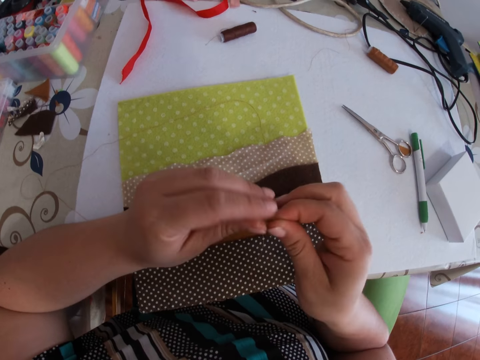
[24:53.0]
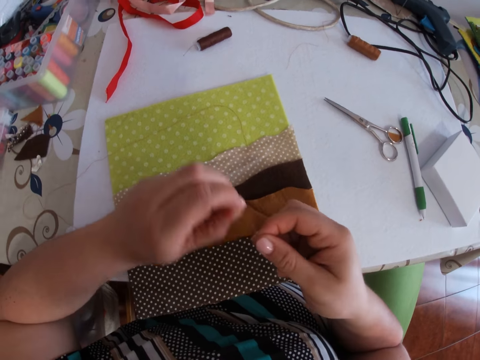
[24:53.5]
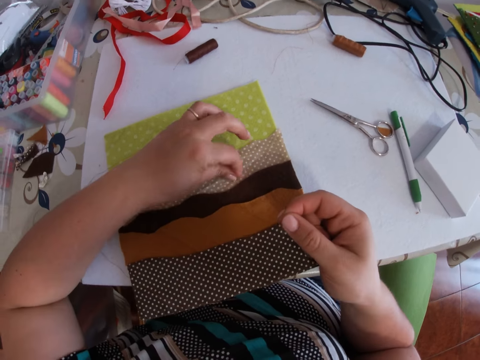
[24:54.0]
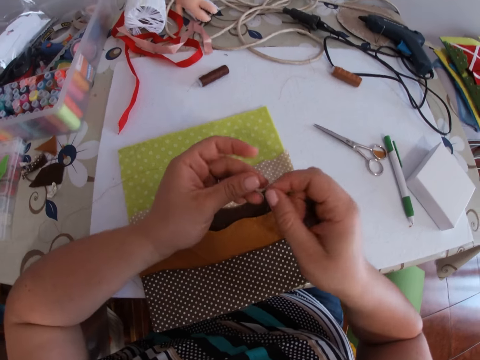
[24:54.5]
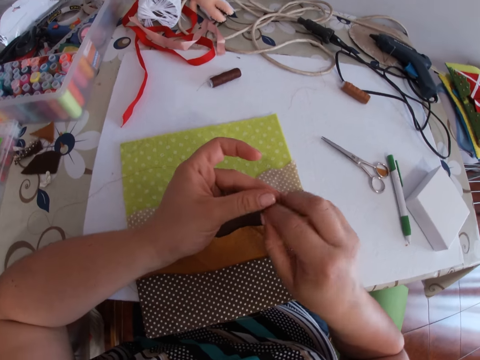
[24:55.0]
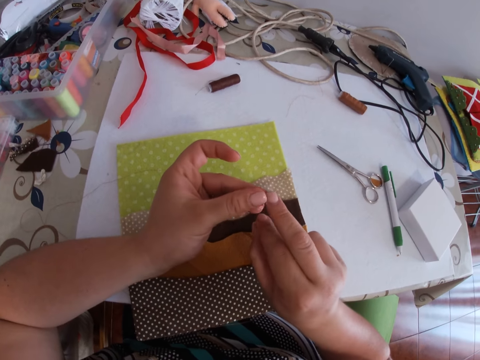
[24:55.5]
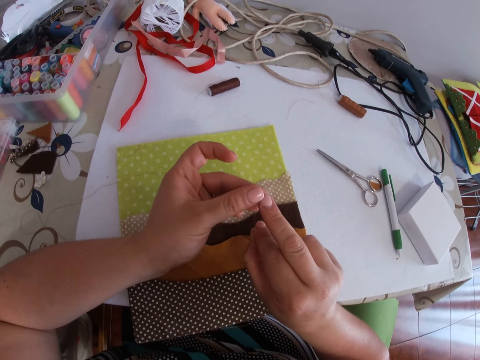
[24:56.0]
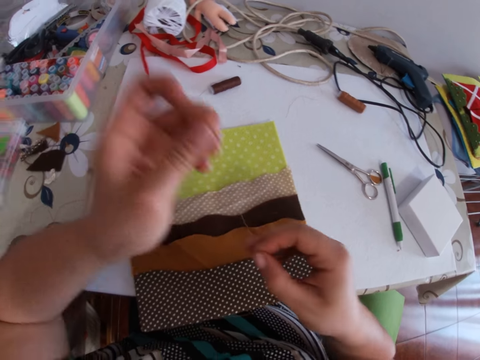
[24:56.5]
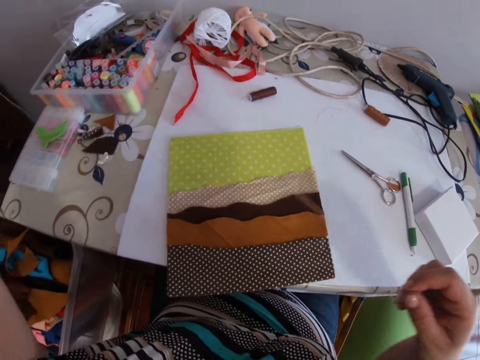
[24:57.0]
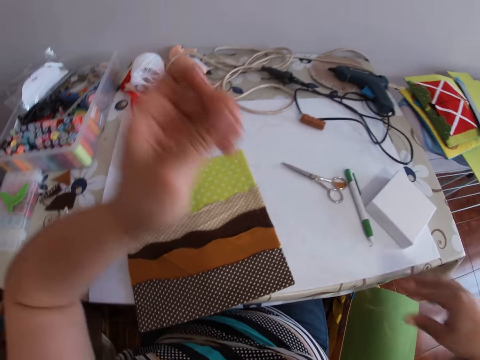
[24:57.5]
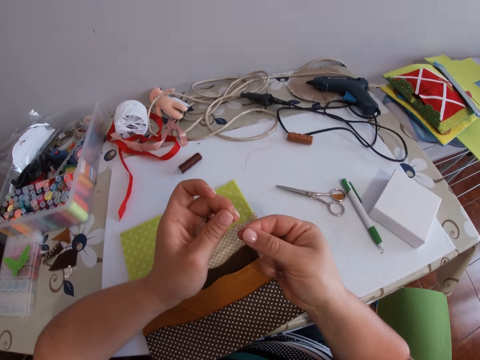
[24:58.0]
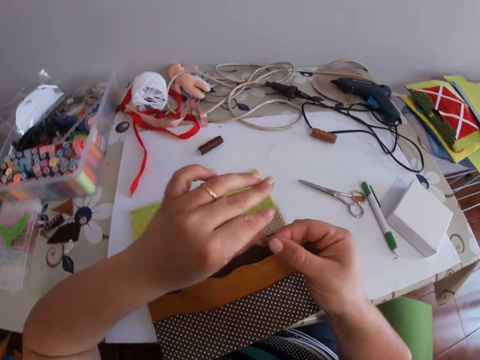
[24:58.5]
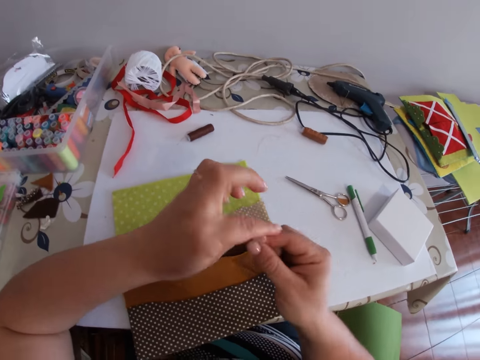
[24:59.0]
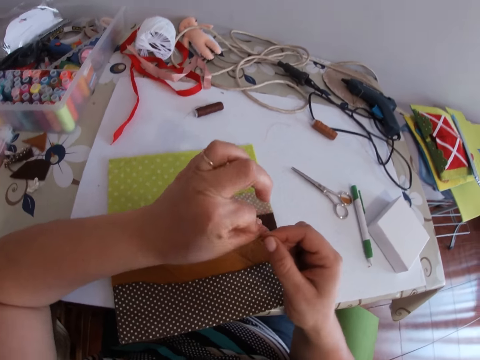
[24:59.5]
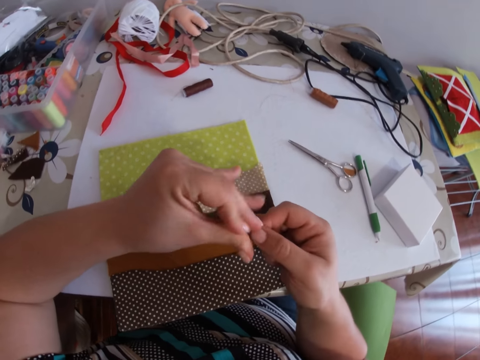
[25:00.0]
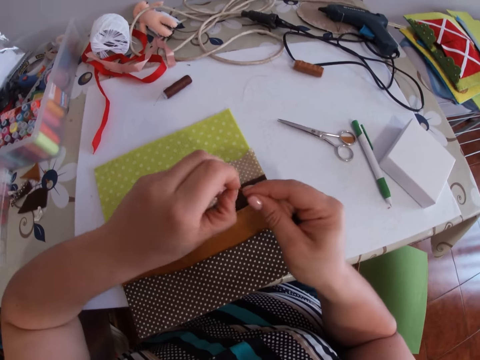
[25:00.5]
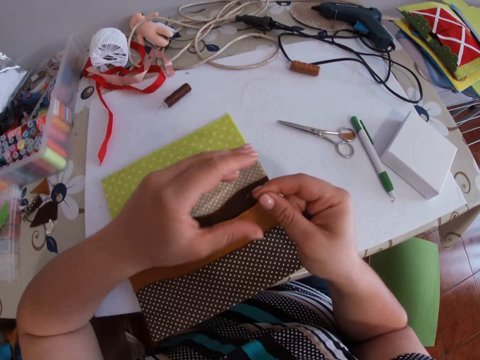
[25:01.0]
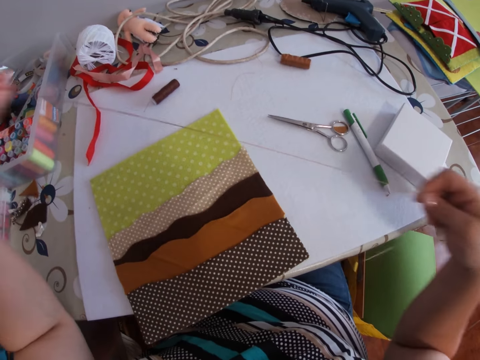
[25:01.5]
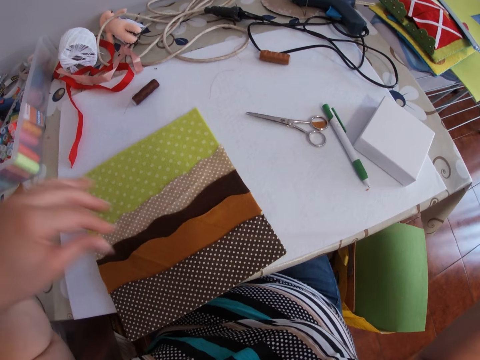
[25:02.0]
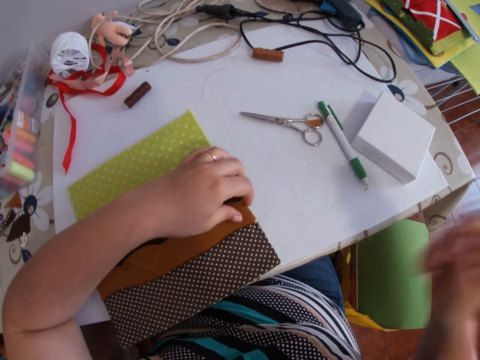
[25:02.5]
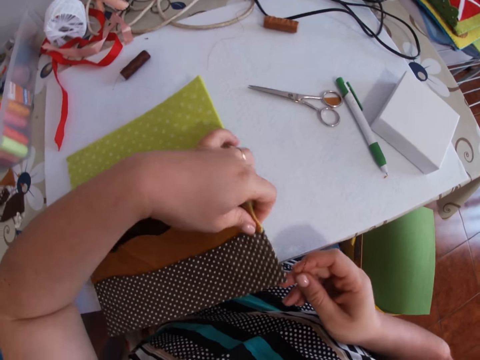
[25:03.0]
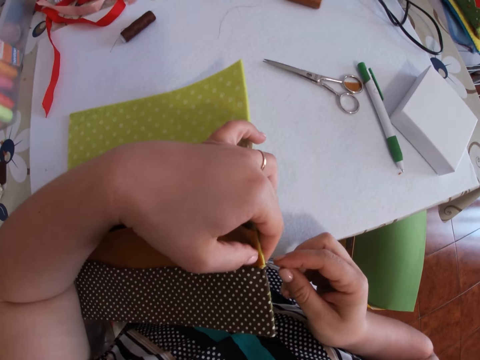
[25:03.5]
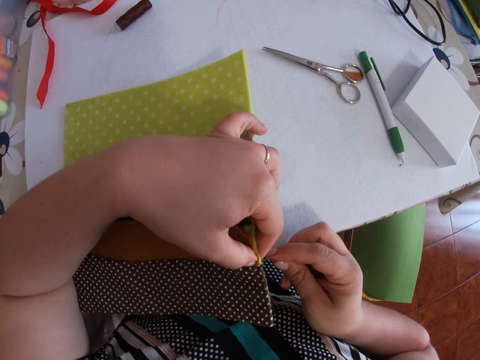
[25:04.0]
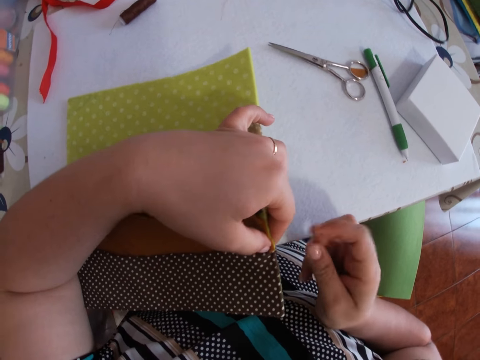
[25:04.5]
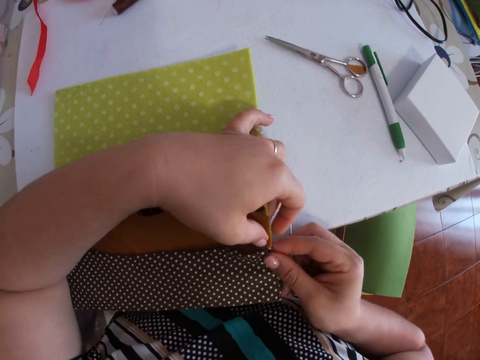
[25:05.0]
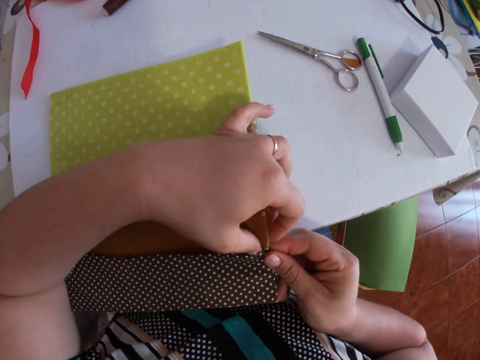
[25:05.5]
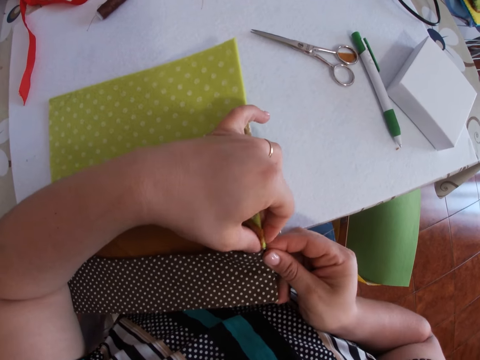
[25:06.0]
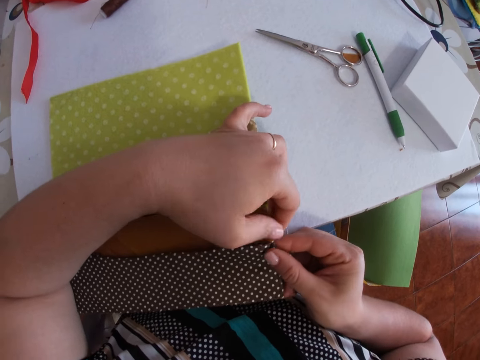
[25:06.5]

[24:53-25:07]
The camera wearer inserts the thread into the needle with both hands. They pull the thread. They tie the thread on the finger. They tighten the thread with both hands. They pull the thread. They hold the material.

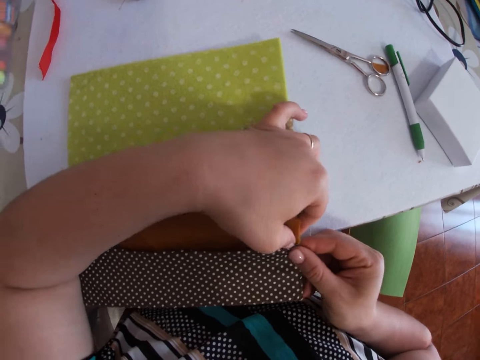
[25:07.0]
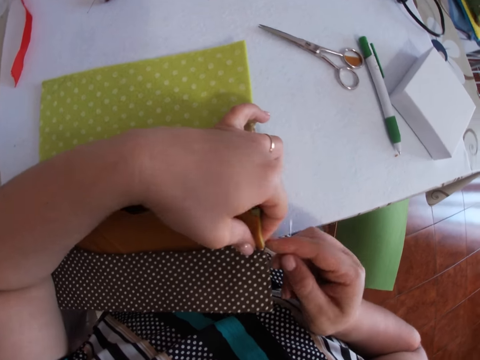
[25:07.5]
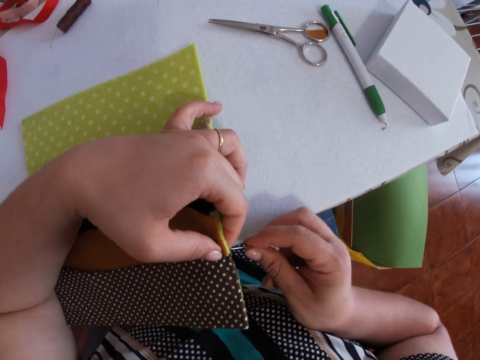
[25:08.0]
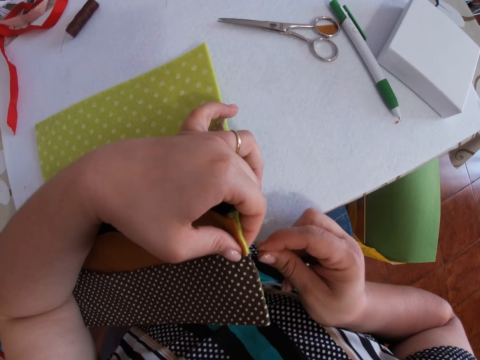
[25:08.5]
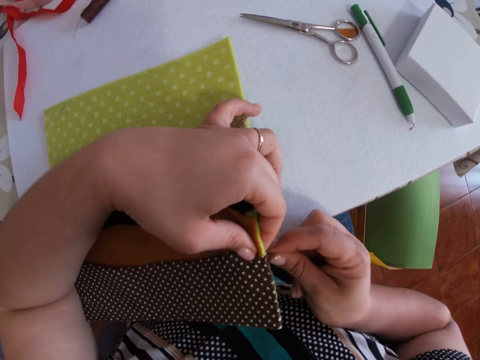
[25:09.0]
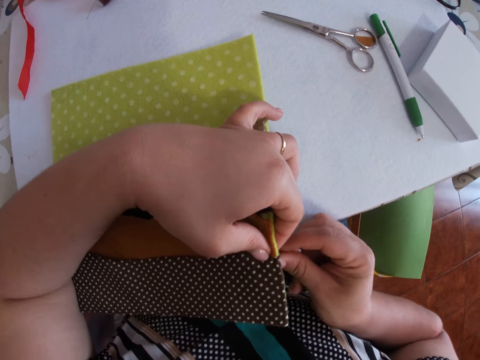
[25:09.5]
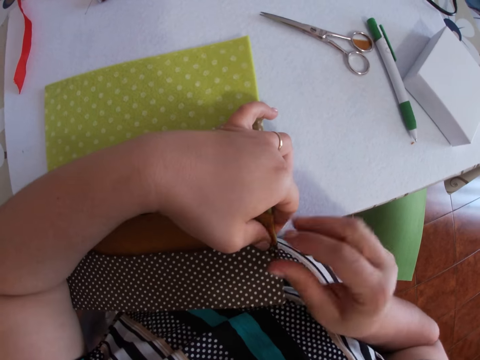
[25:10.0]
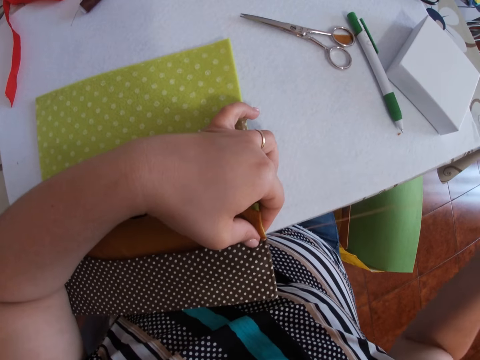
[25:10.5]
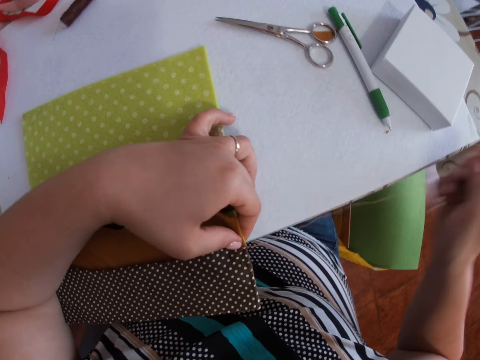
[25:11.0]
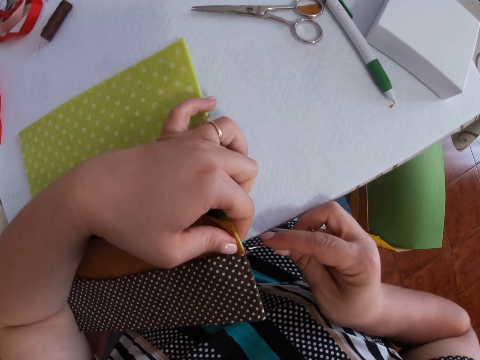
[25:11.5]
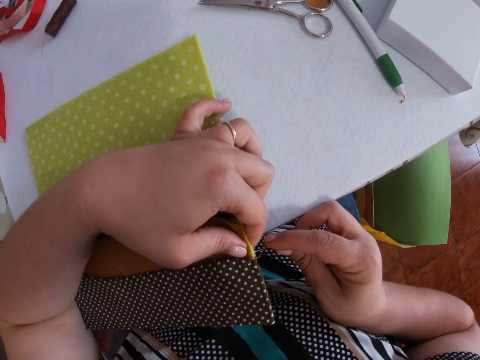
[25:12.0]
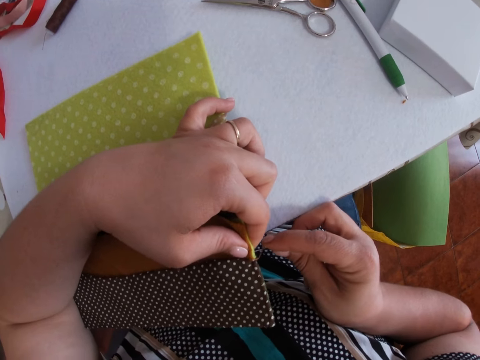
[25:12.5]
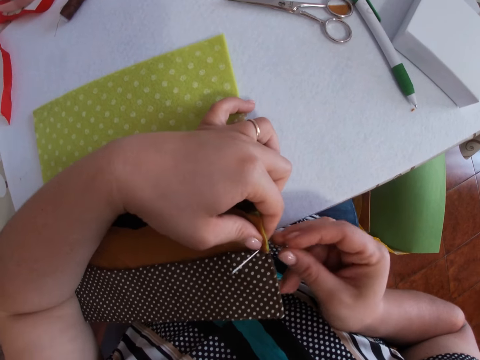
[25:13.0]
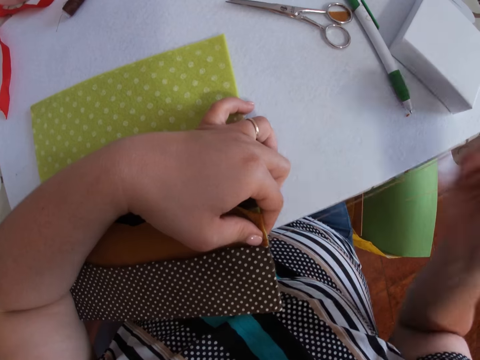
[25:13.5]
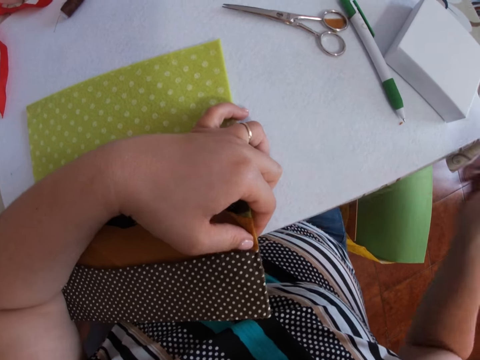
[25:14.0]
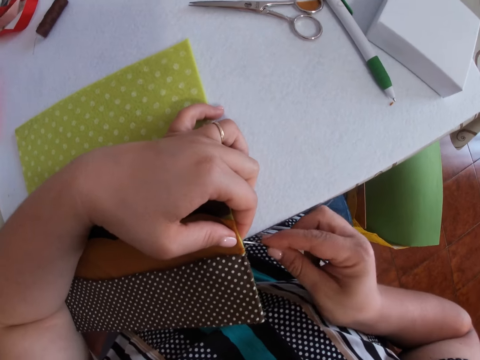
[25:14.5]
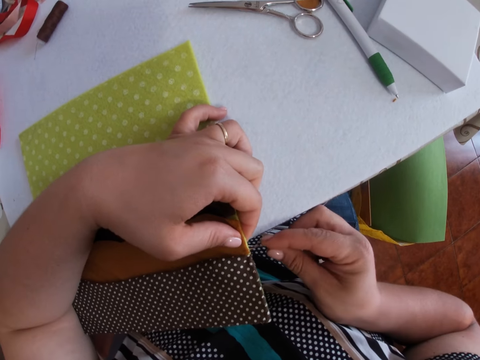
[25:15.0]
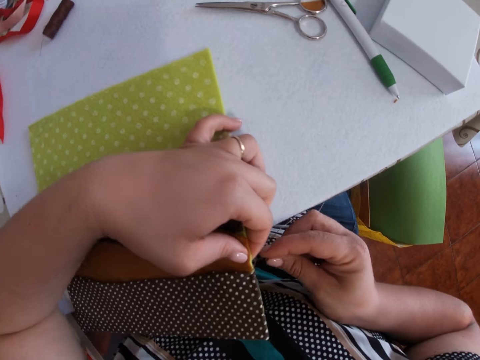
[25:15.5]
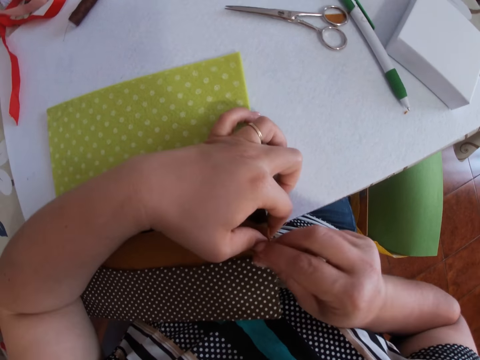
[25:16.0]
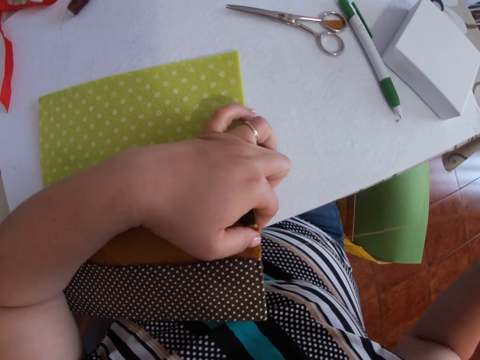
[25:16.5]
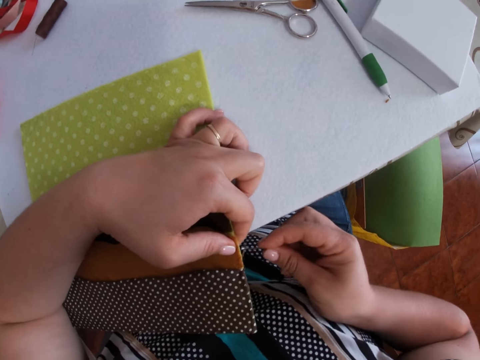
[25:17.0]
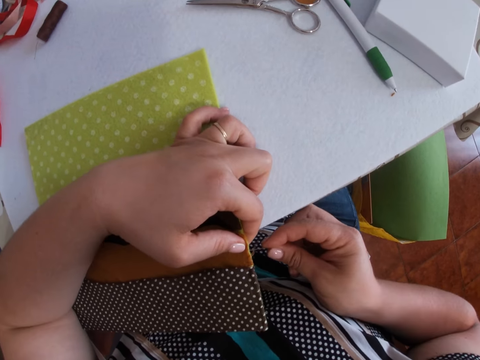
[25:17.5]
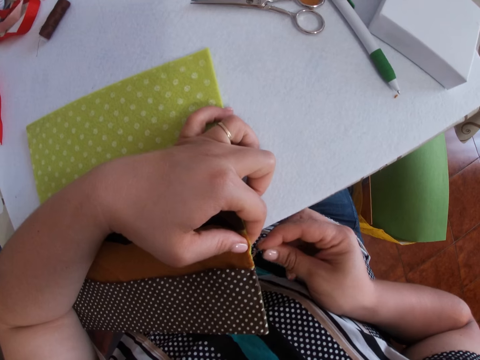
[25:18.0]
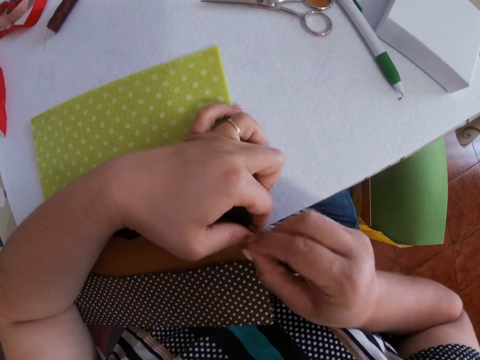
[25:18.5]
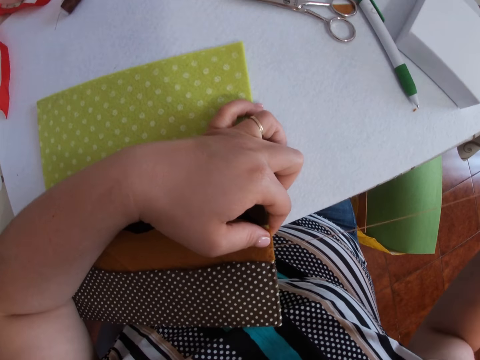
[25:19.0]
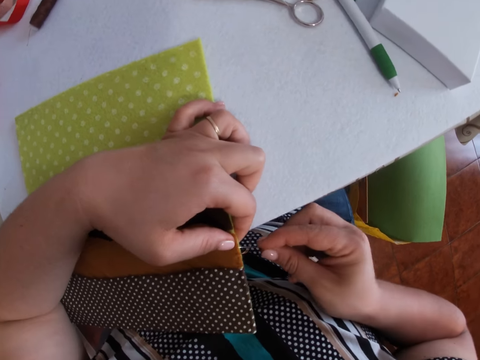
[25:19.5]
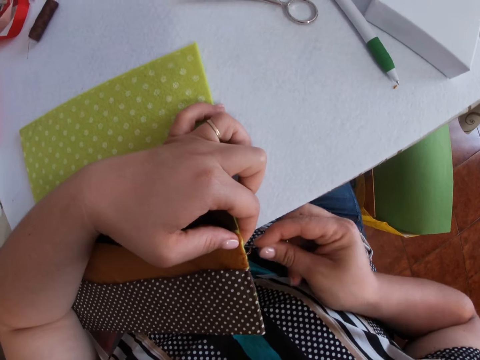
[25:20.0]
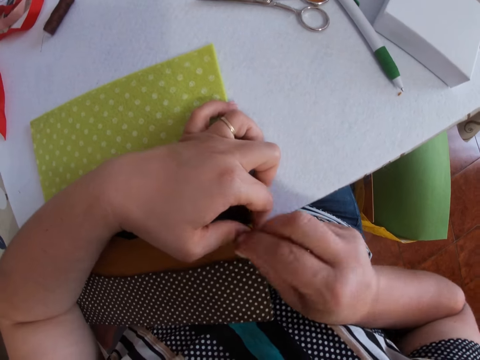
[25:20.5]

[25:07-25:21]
The camera wearer sews fabric with a needle and thread with both hands. They pierce the needle in a material. They pull the thread with the needle. They pierce the needle in the material. They pull the thread with the needle. They pierce the needle in the material. They pull the thread with the needle. They pierce the needle in the material. They pull the thread with the needle. They pierce the needle in the material.
